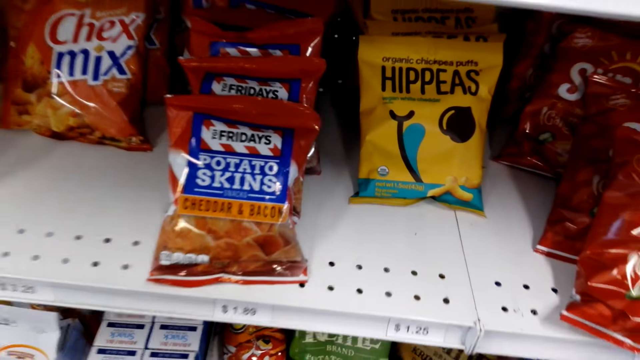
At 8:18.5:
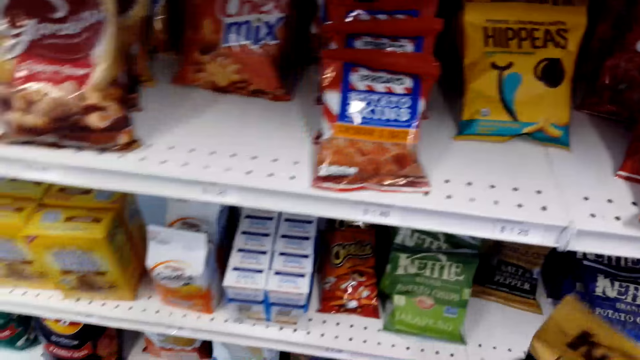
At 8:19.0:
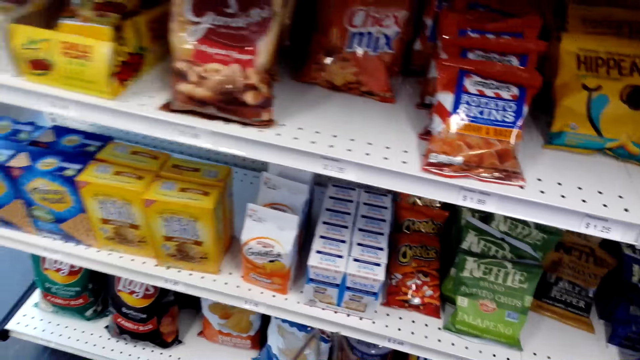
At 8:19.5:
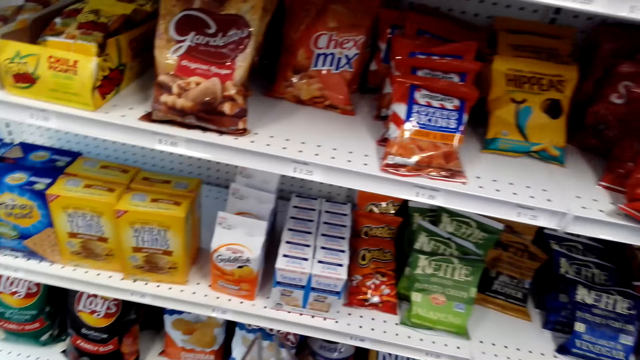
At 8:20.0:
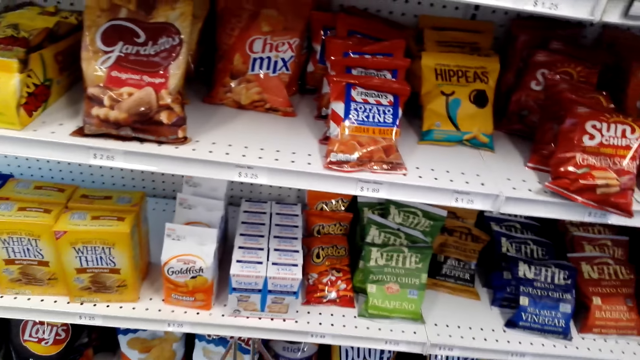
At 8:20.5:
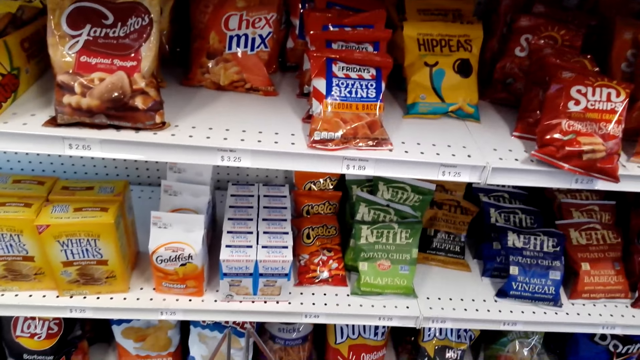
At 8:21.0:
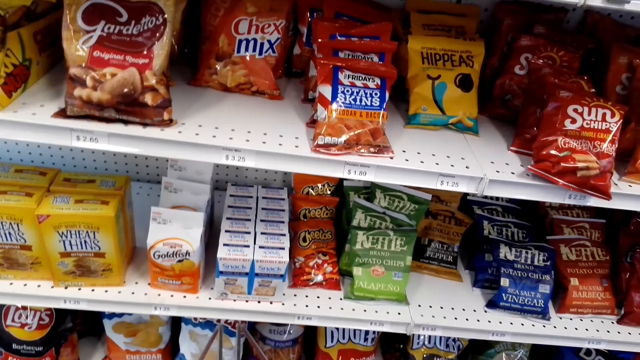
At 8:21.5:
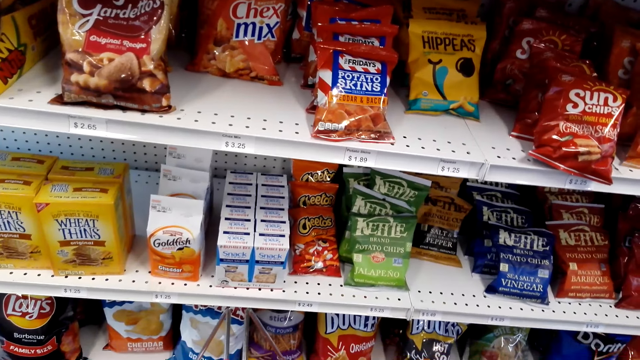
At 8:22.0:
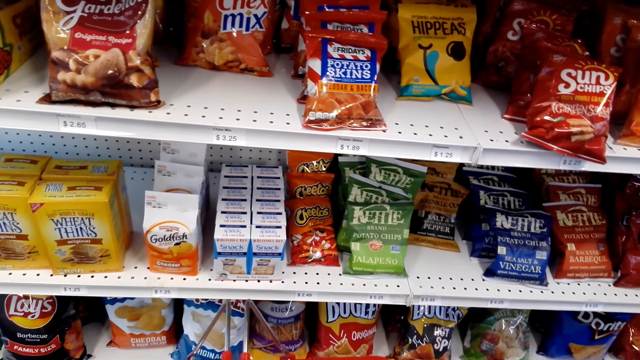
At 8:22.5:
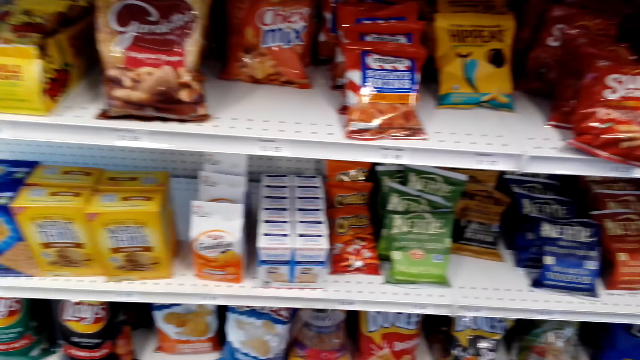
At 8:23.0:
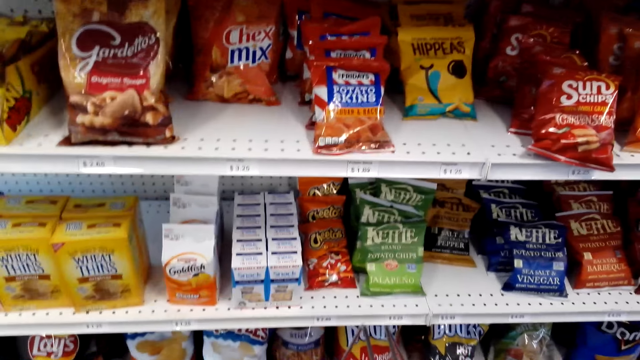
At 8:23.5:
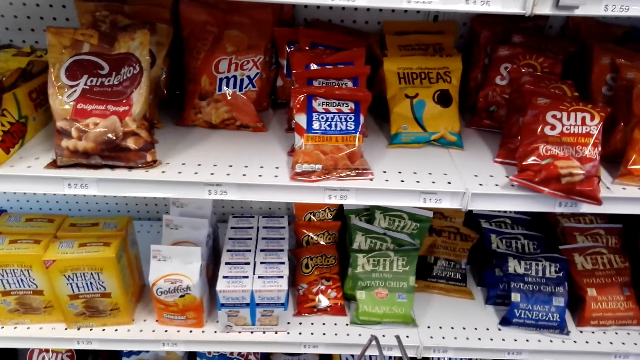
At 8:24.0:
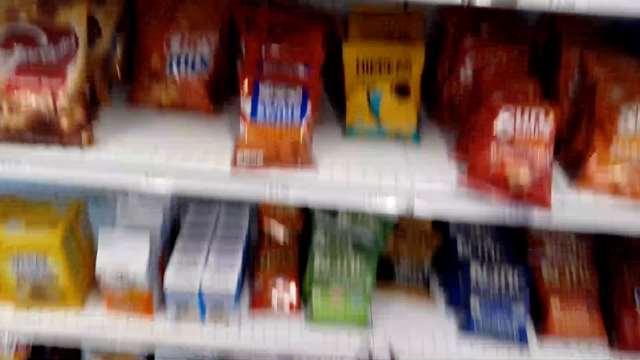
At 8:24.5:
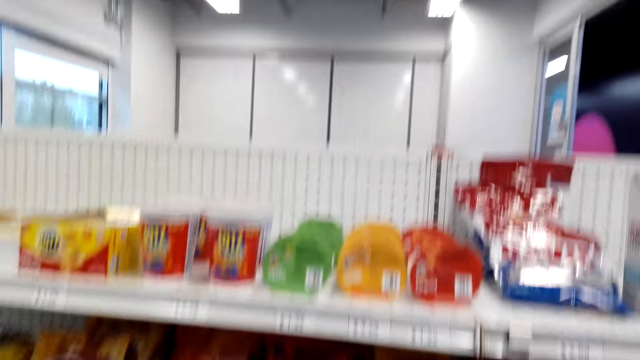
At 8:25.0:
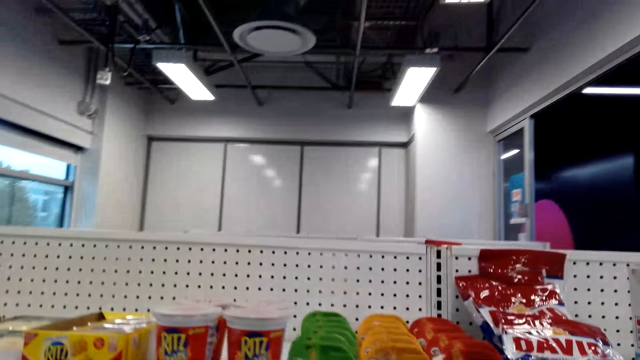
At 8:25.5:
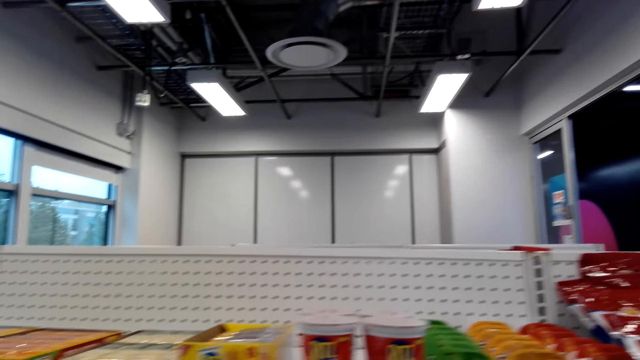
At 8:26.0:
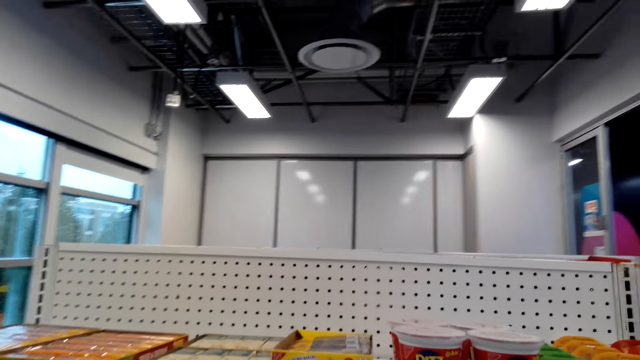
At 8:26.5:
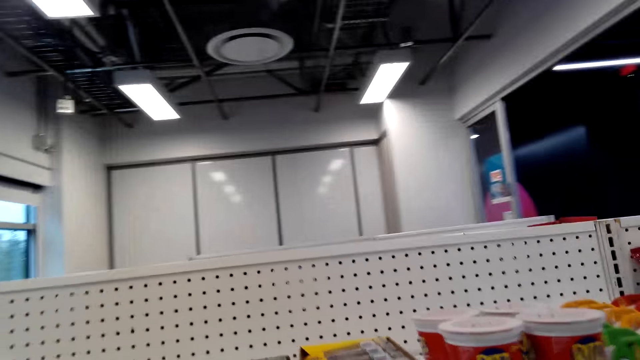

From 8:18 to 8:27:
The camera wearer looks at the shelf.

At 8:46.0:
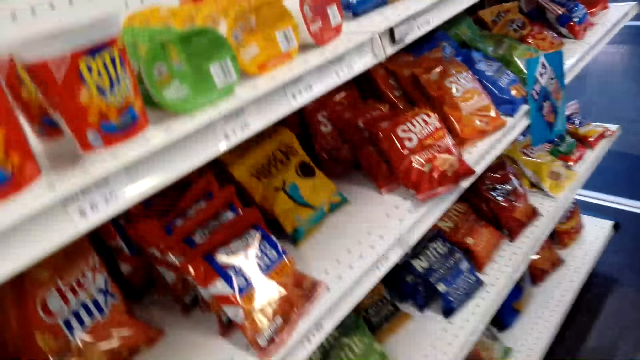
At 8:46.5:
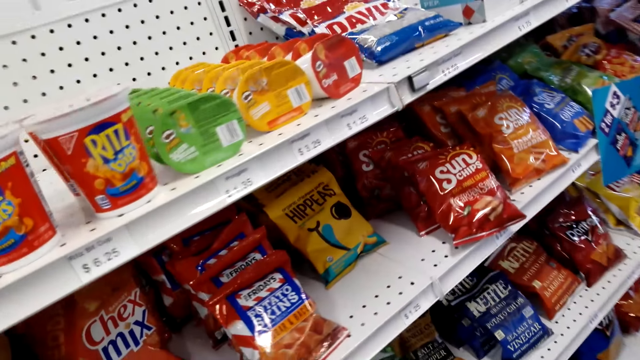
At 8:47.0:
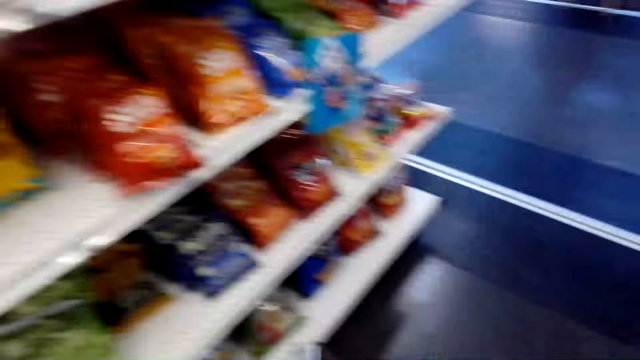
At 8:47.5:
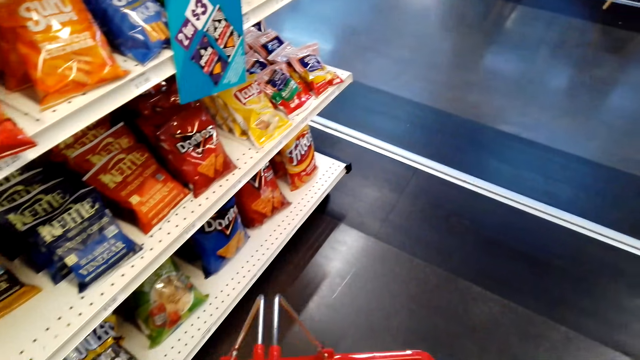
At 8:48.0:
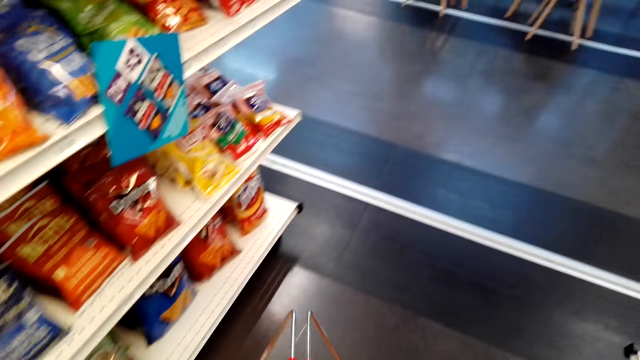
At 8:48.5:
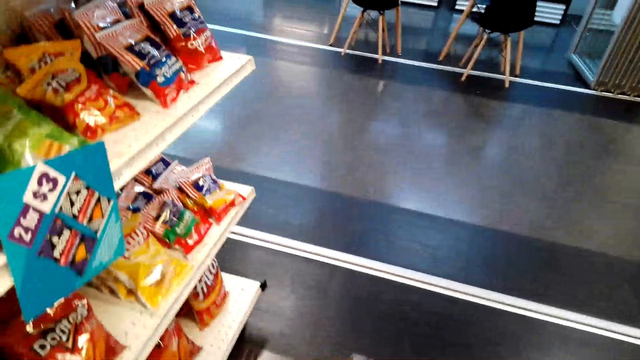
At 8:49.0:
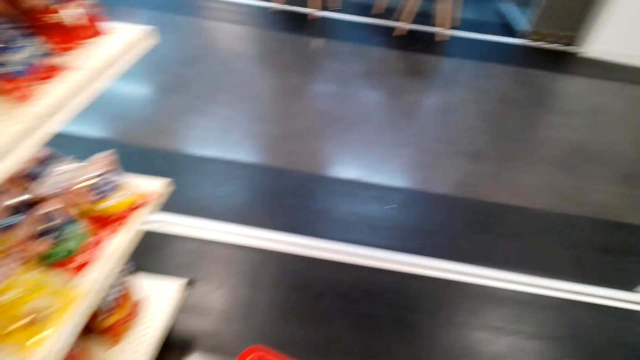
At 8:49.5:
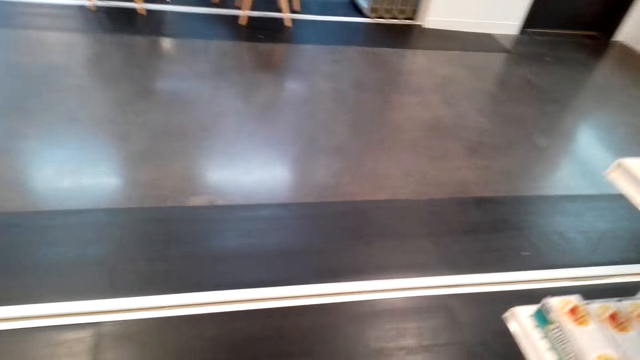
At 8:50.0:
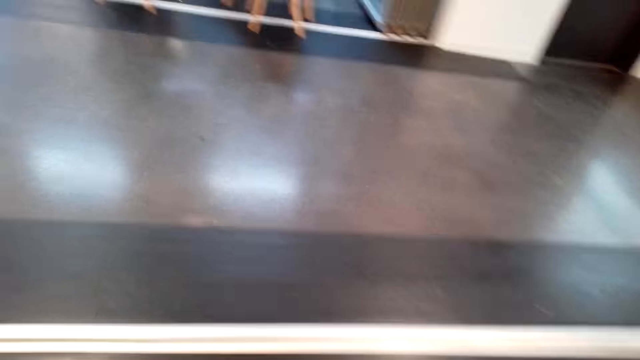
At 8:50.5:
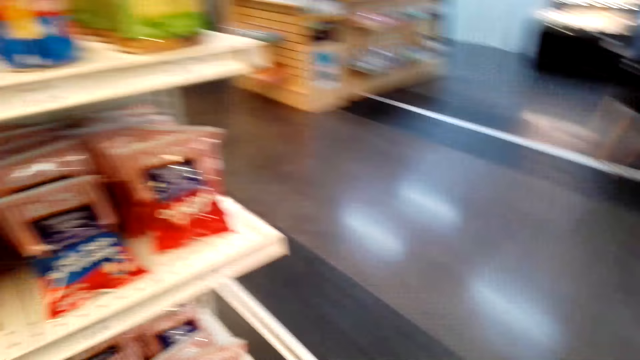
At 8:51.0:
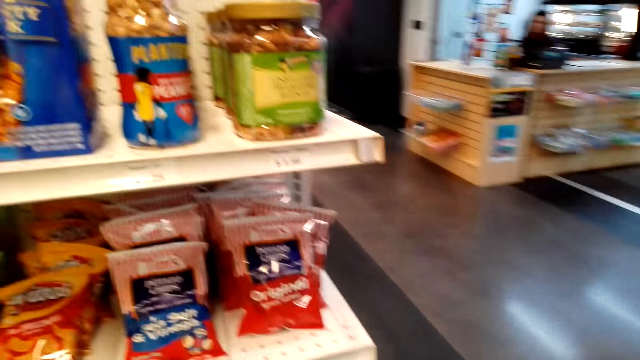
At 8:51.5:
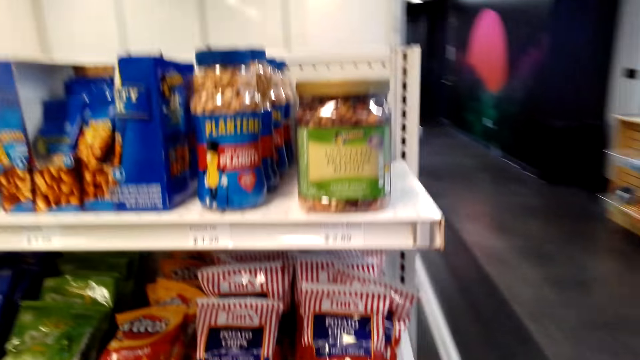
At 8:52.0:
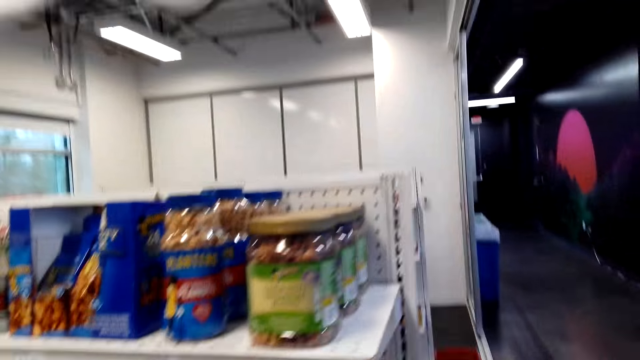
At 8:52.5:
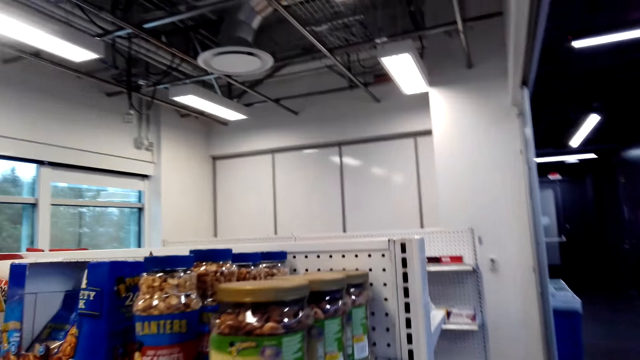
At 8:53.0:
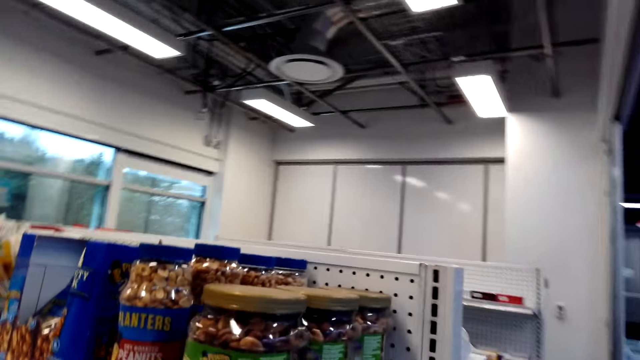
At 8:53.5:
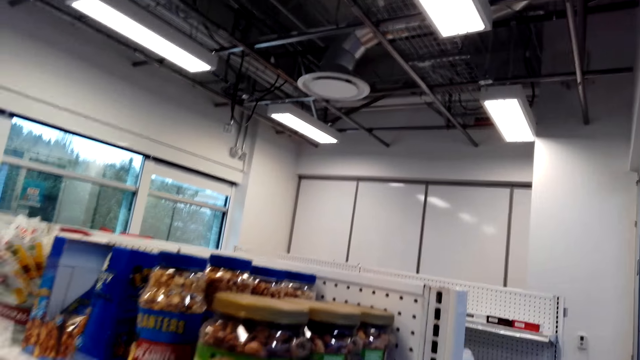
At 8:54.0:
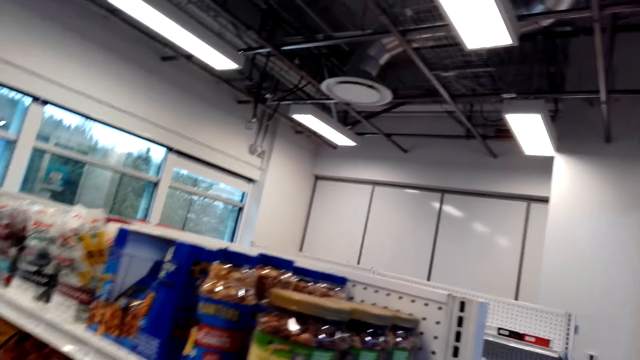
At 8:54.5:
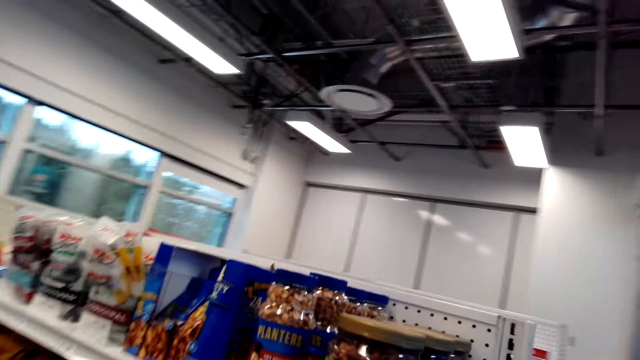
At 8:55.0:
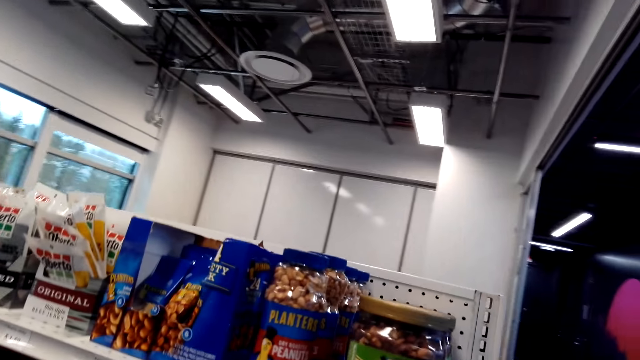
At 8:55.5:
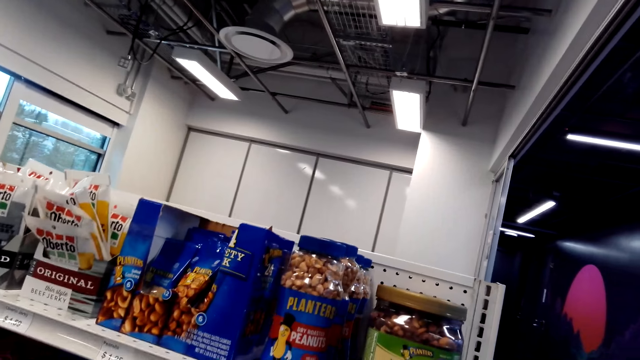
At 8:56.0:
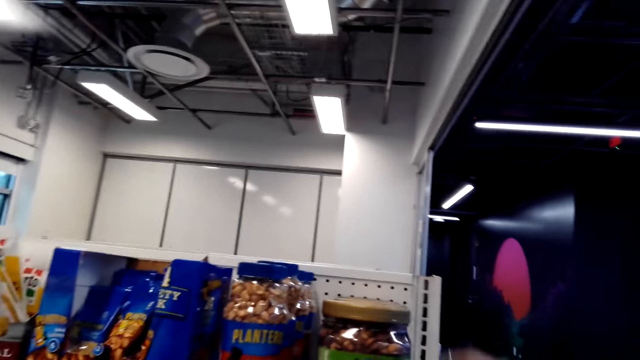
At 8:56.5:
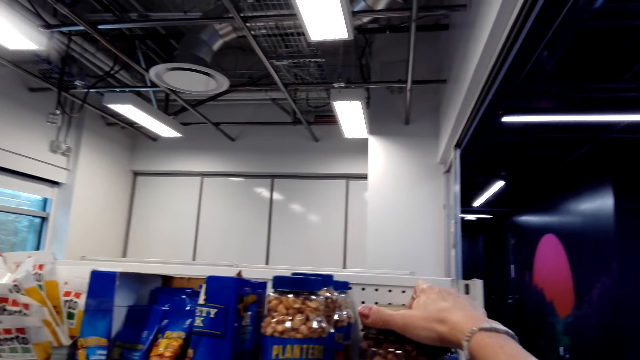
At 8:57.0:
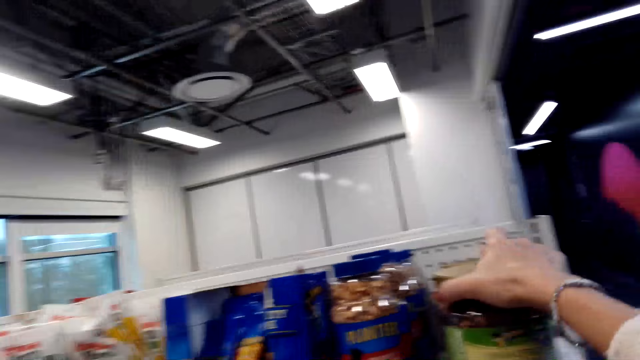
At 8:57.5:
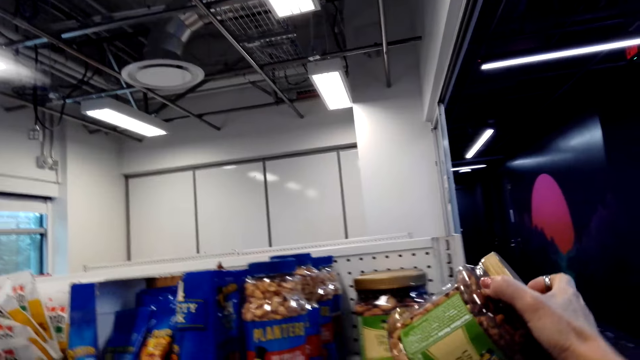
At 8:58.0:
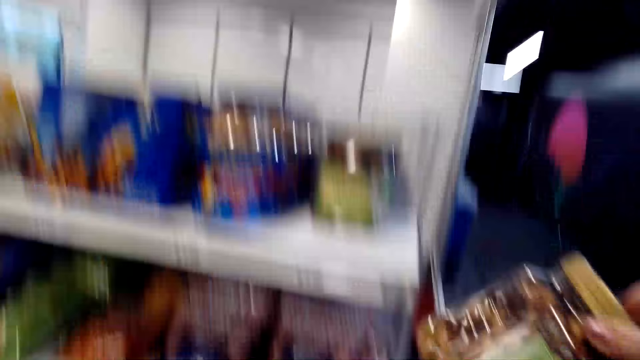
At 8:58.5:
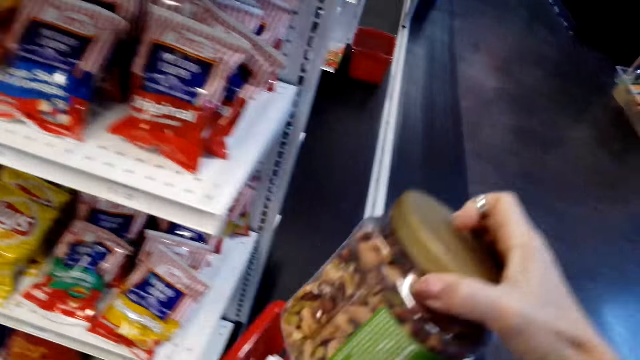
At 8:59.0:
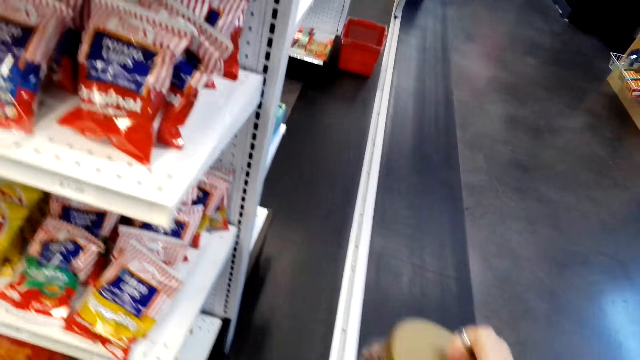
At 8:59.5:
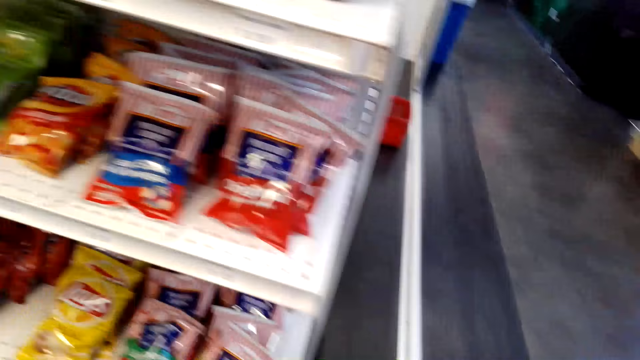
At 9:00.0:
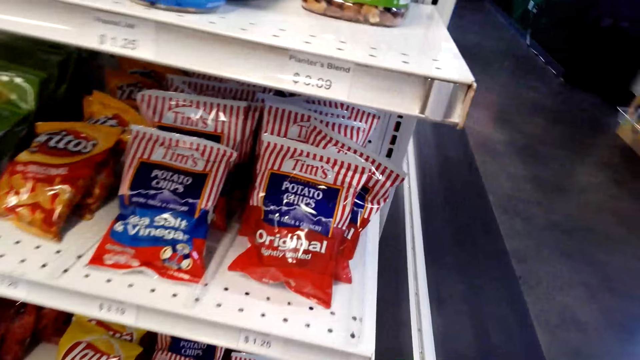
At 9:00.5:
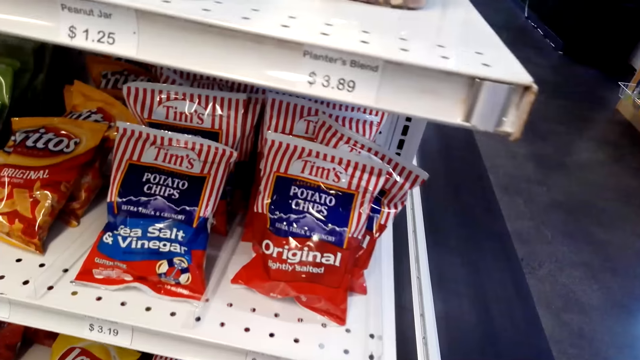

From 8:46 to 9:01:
The camera wearer moves around the supermarket. They pick up a container of biscuits or peanuts from the supermarket. They put the container of peanuts in the shopping basket.
